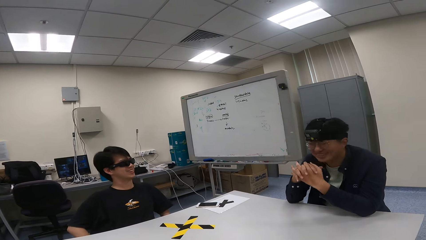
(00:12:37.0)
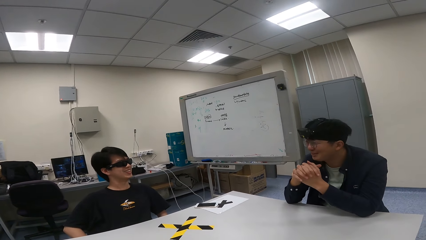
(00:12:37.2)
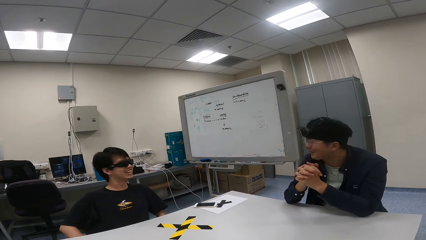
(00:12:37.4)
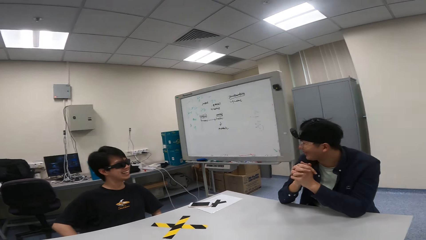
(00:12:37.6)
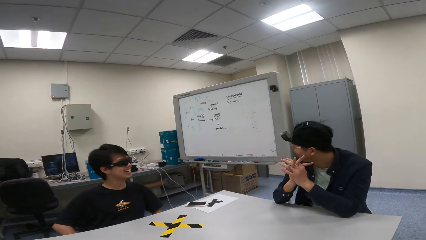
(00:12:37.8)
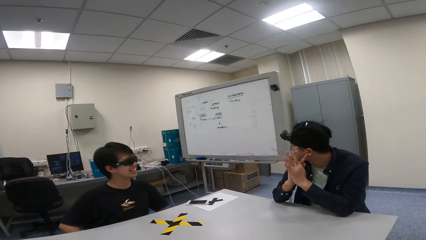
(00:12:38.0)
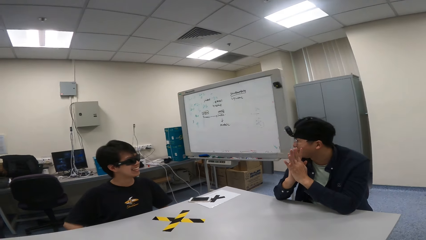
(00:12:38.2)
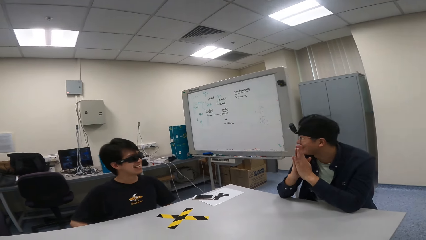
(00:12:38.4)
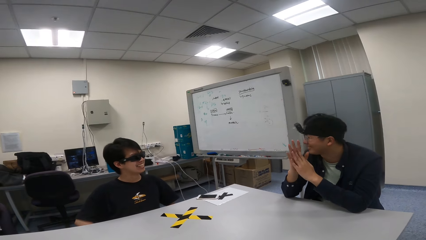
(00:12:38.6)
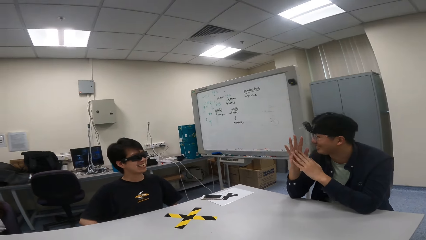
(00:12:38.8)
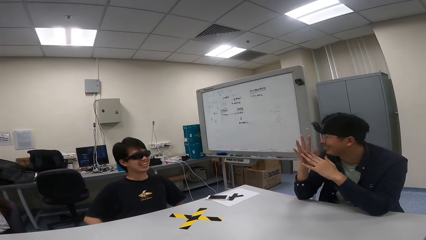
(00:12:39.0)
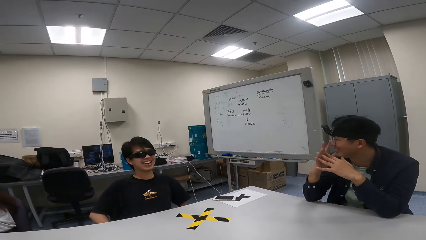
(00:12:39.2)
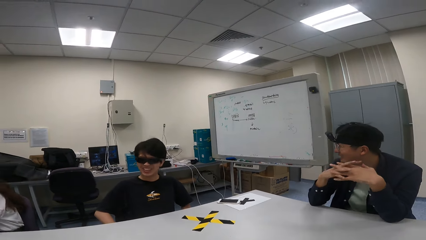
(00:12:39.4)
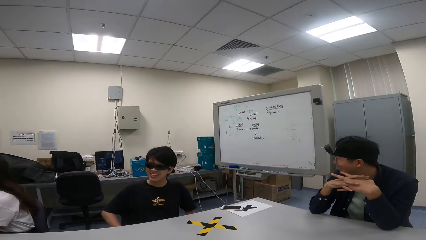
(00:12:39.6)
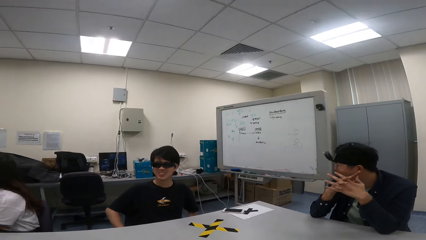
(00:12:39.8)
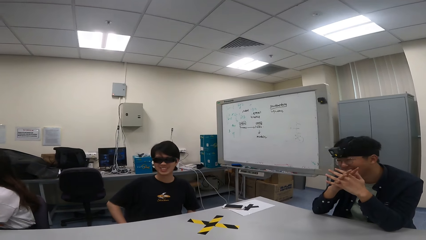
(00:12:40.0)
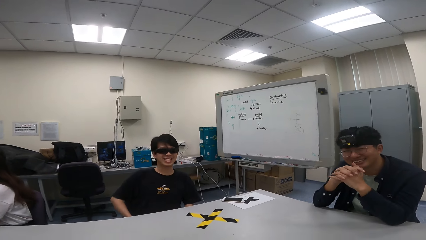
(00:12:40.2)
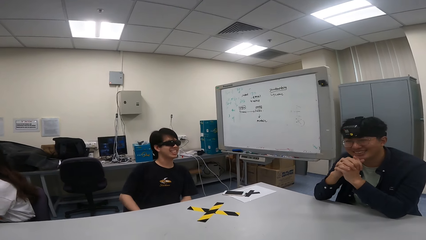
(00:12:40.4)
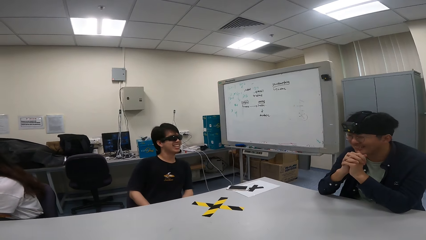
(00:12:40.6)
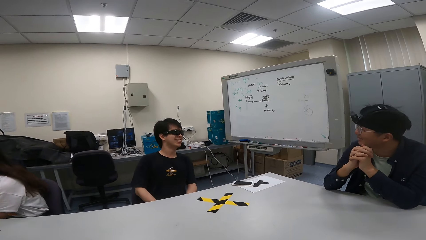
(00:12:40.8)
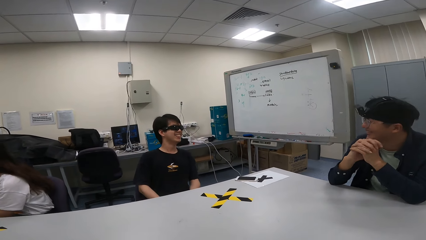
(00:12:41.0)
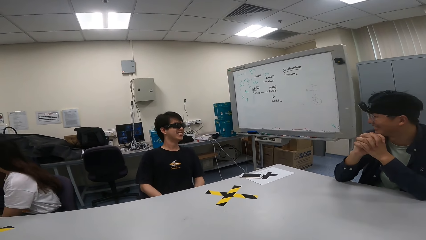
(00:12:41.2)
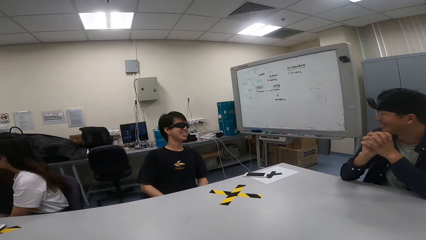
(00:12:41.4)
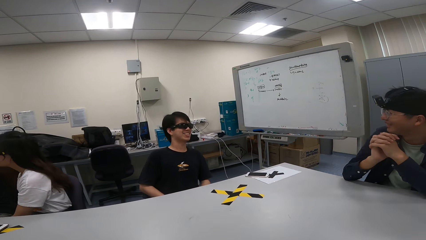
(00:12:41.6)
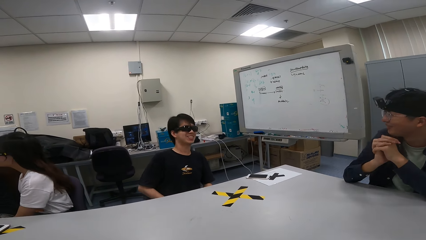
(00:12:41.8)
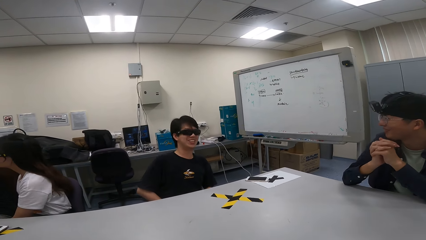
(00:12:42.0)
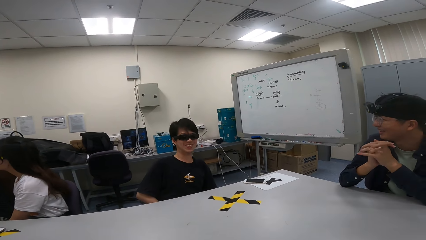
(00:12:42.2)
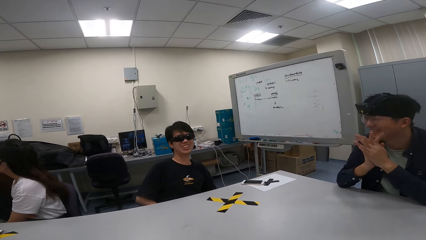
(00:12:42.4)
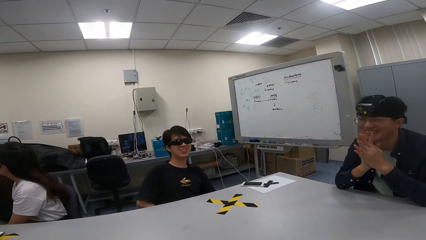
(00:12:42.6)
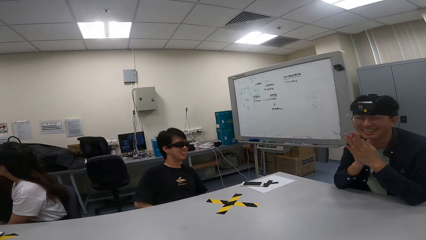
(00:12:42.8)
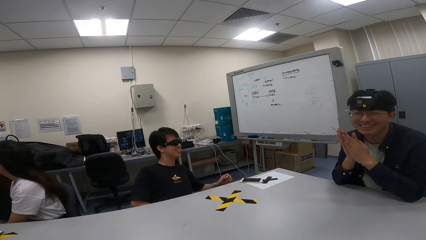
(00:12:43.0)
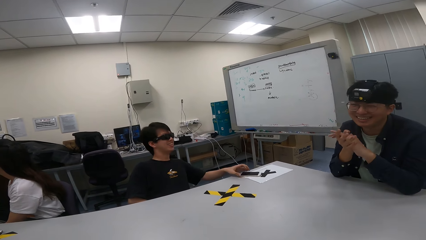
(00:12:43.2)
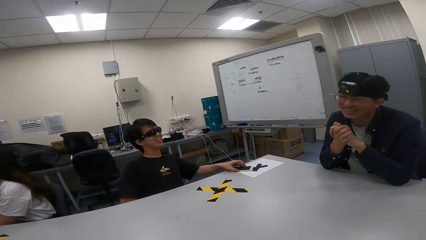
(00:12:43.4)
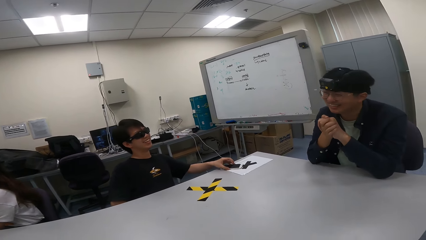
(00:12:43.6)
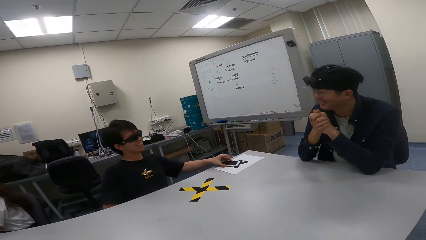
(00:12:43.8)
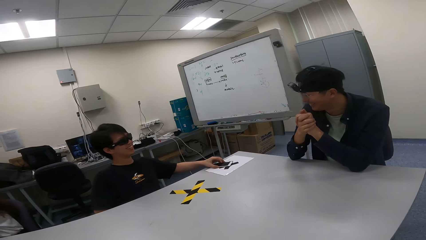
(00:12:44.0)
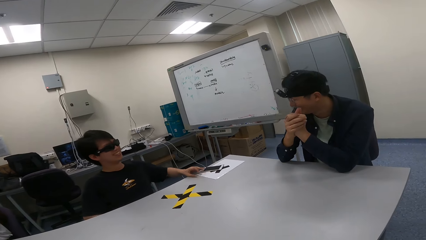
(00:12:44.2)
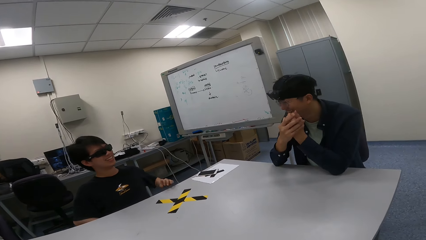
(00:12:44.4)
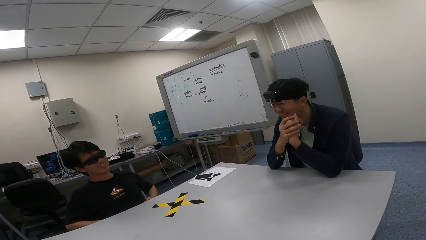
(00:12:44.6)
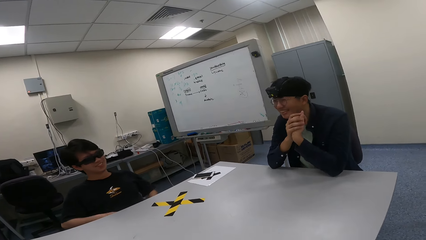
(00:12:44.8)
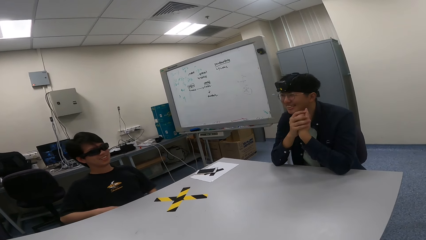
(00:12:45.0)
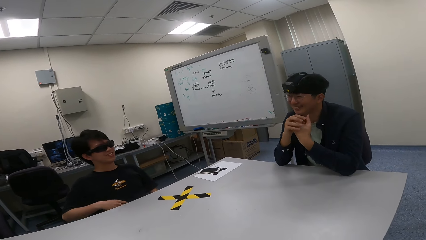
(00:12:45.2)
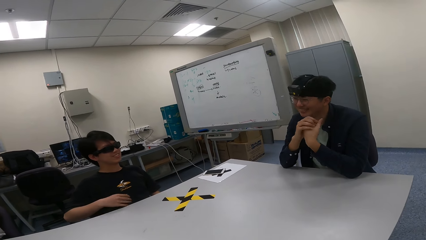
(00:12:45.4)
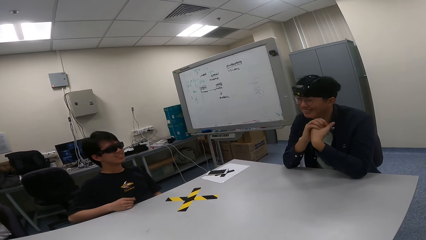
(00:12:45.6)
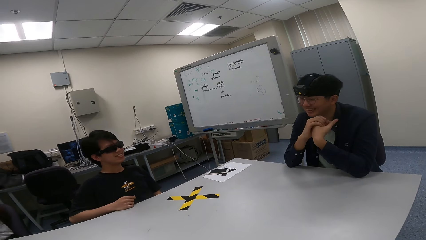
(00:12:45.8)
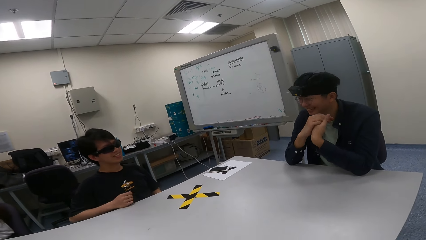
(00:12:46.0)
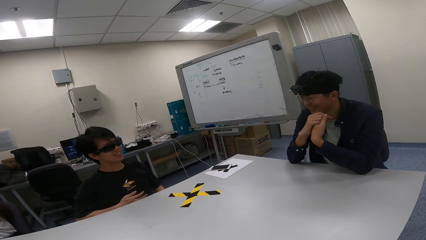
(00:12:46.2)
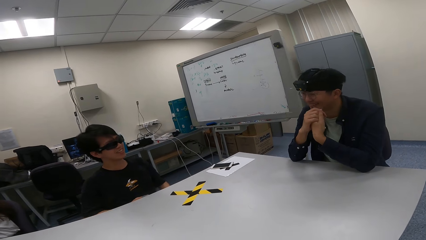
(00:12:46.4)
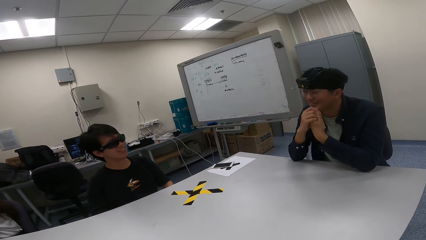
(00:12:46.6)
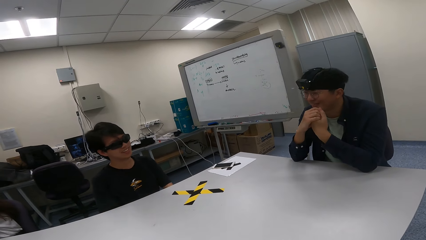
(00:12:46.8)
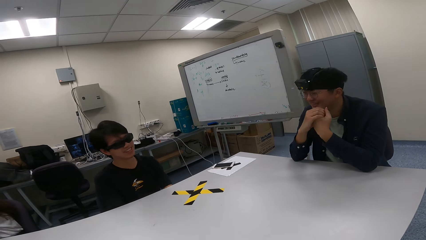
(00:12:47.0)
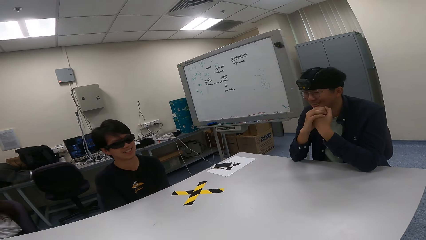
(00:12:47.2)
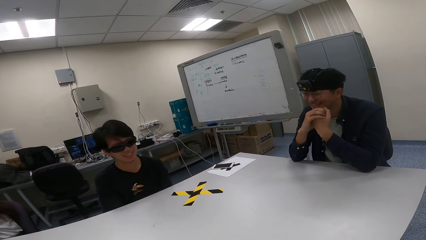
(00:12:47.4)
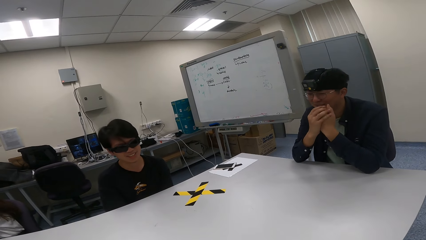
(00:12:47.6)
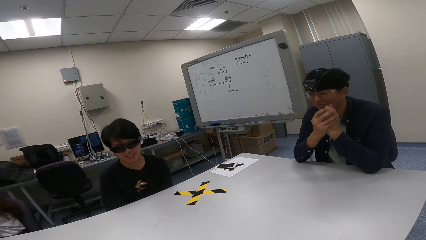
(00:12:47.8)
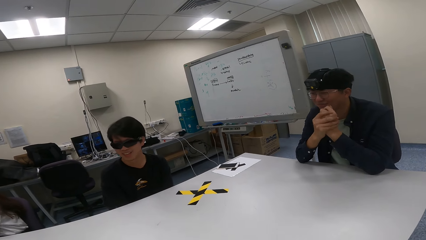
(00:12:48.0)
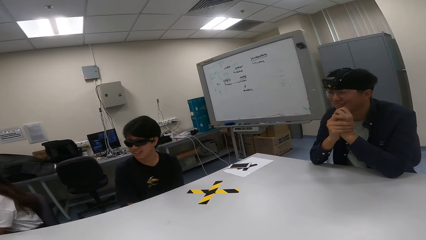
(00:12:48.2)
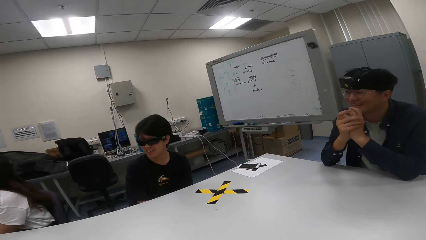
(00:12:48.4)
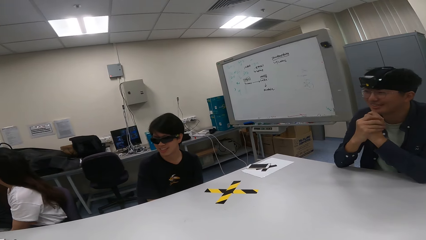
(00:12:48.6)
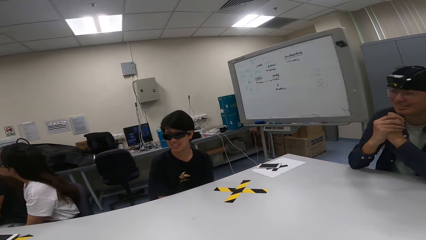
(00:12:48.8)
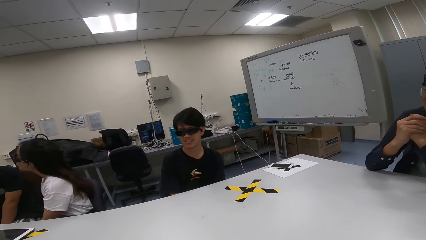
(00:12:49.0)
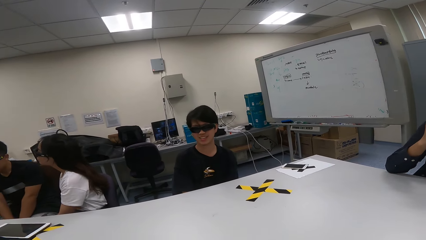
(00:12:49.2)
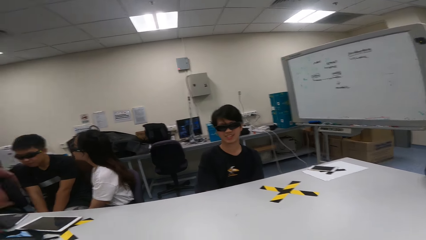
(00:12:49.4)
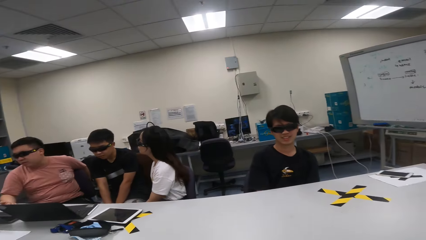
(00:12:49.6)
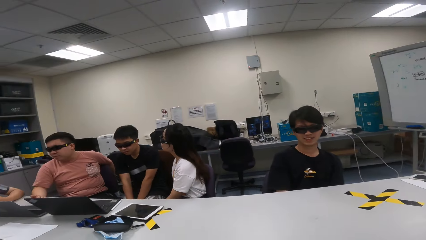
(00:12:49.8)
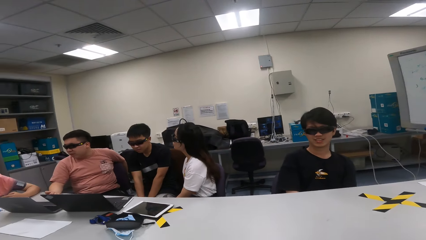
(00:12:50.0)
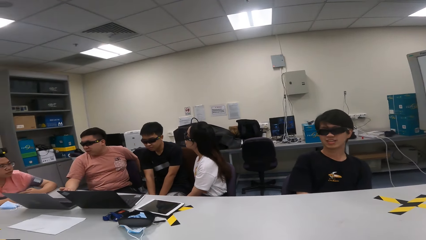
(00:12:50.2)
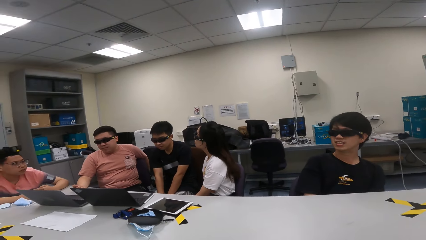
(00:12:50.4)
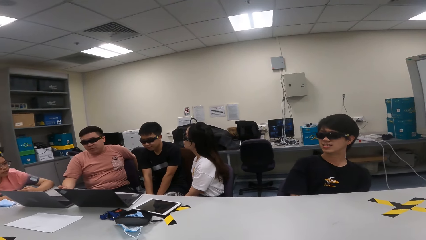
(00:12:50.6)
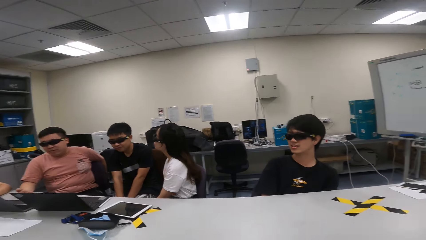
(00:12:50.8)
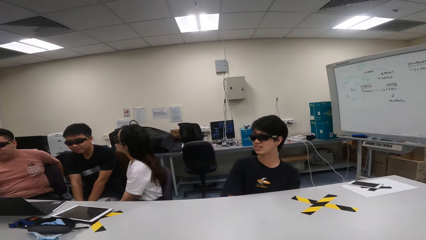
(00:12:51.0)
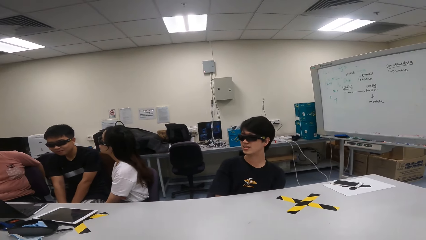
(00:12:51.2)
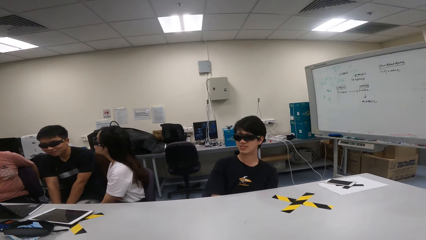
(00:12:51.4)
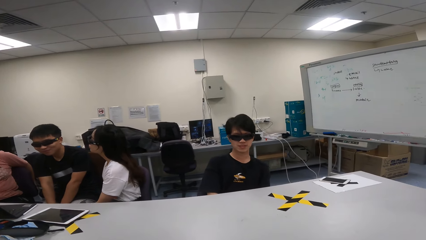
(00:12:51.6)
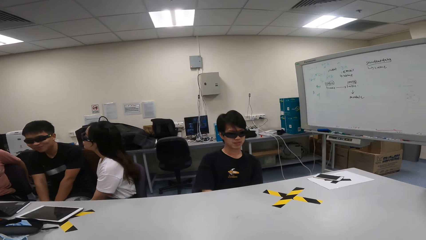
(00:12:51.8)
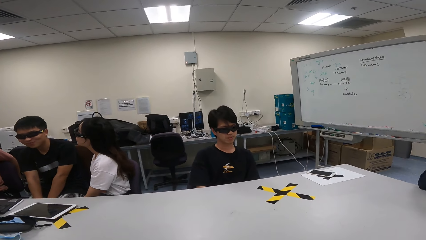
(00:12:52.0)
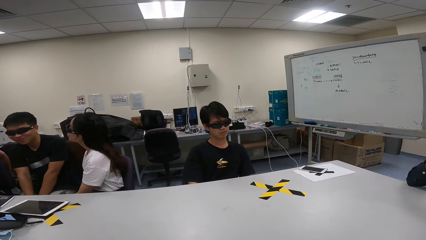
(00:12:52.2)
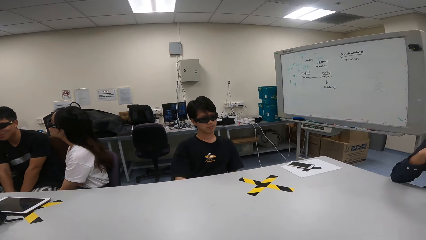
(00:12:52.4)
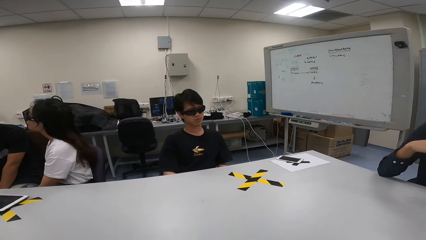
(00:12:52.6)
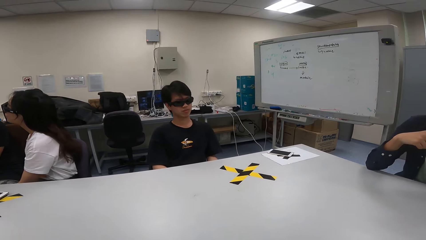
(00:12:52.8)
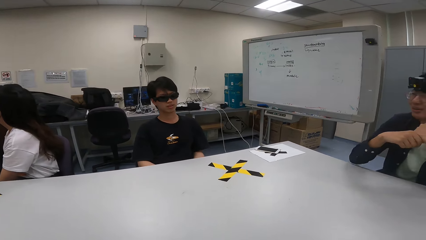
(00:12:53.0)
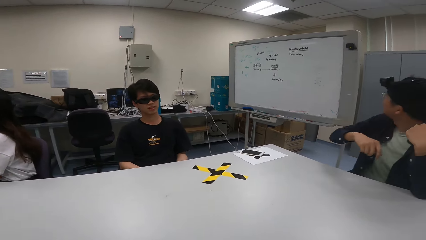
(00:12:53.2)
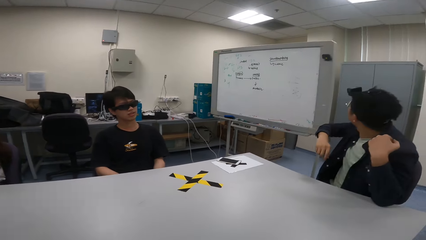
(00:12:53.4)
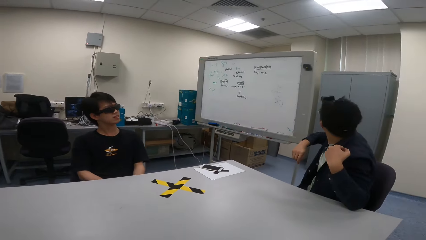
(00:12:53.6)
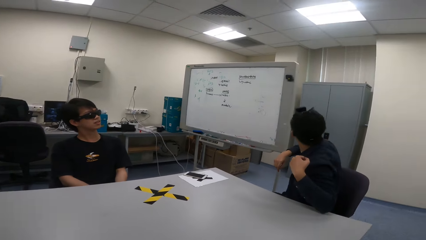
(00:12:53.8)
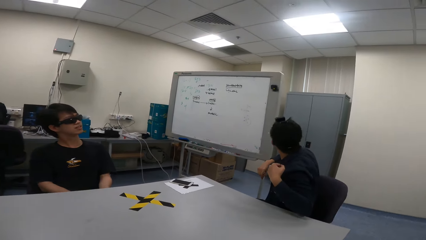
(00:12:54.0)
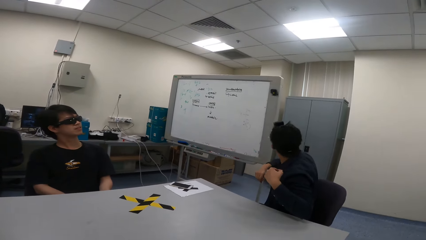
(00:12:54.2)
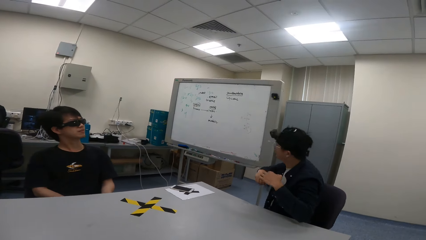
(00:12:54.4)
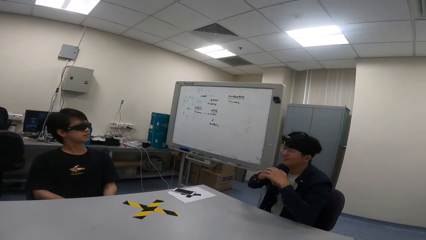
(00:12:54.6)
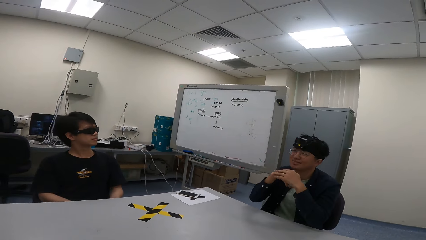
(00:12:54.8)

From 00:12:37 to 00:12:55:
A man laughs. The man moves the phone aside on the table. The camera wearer looks around. Another person looks behind.
